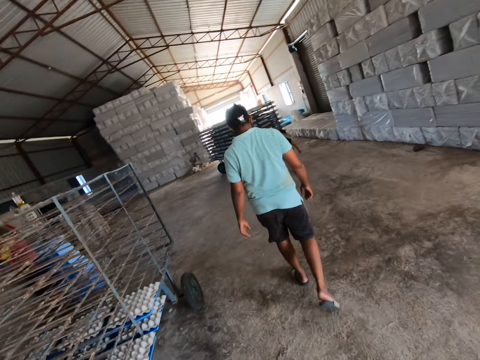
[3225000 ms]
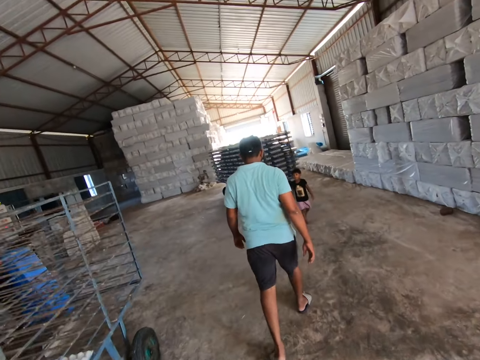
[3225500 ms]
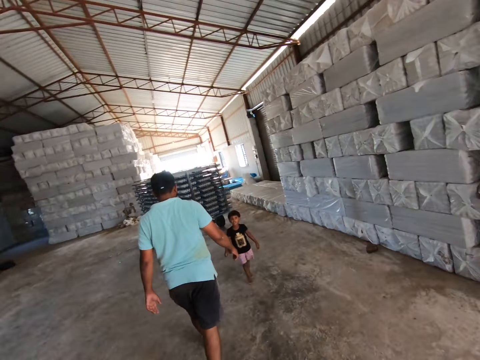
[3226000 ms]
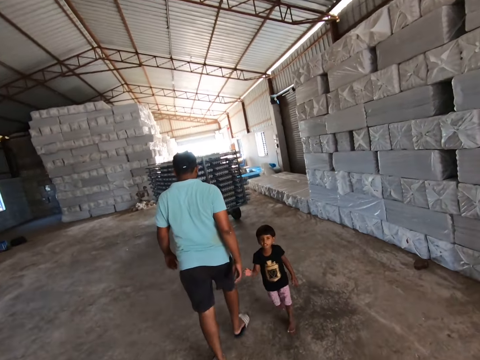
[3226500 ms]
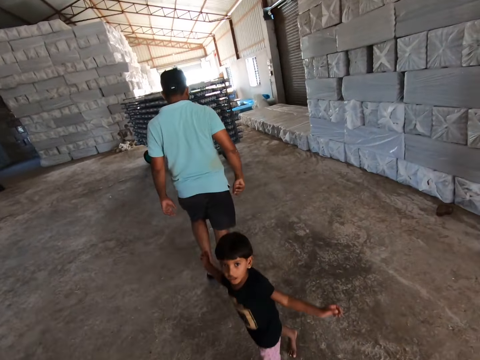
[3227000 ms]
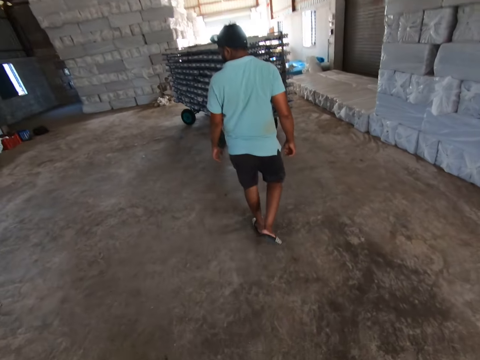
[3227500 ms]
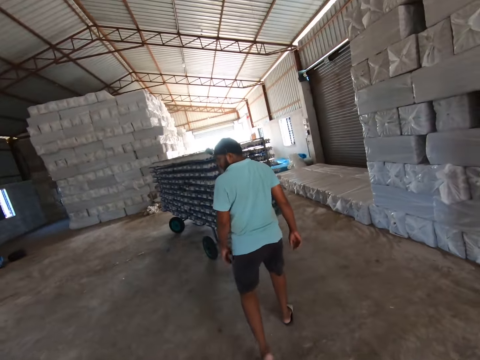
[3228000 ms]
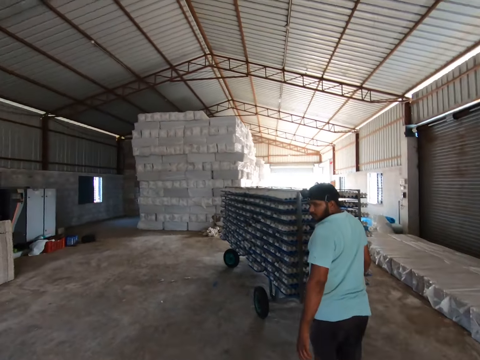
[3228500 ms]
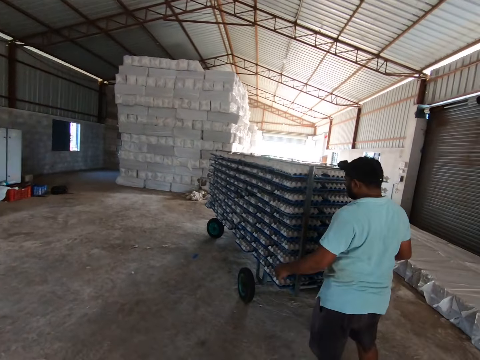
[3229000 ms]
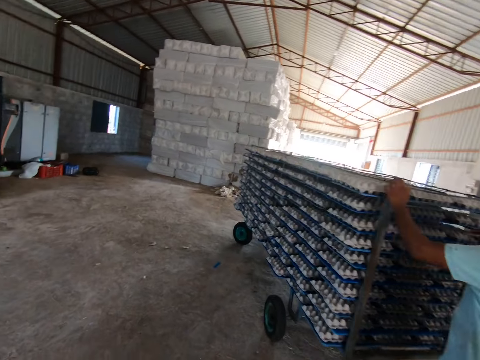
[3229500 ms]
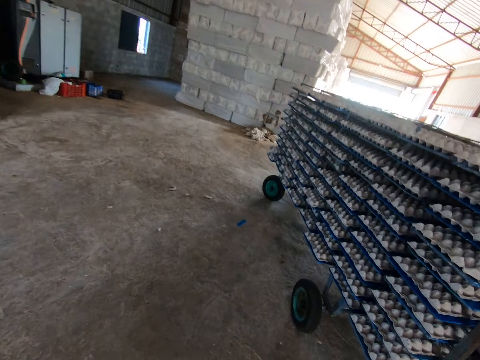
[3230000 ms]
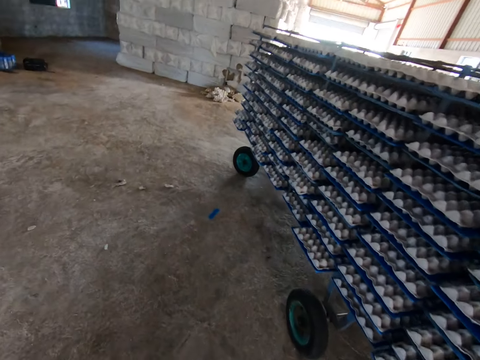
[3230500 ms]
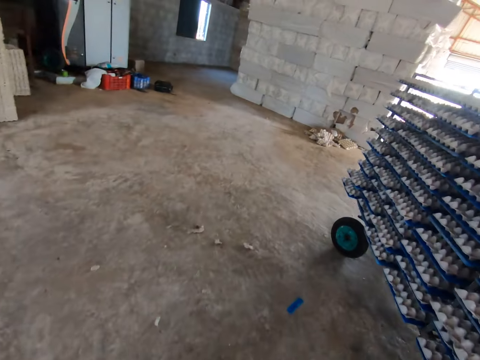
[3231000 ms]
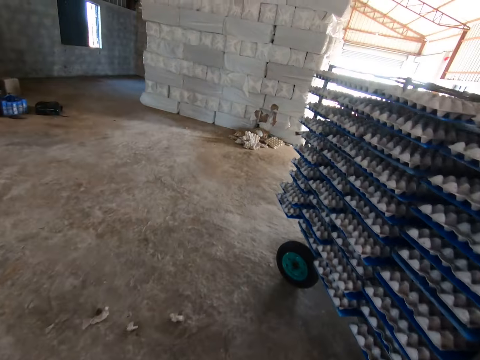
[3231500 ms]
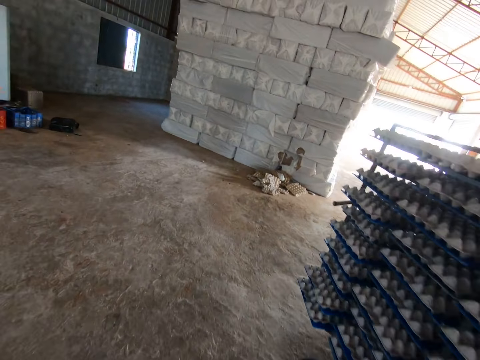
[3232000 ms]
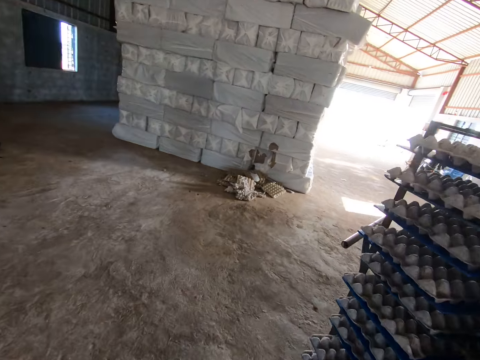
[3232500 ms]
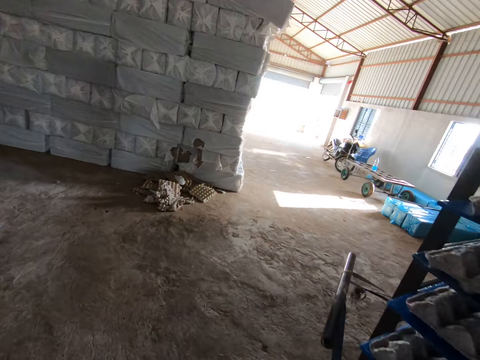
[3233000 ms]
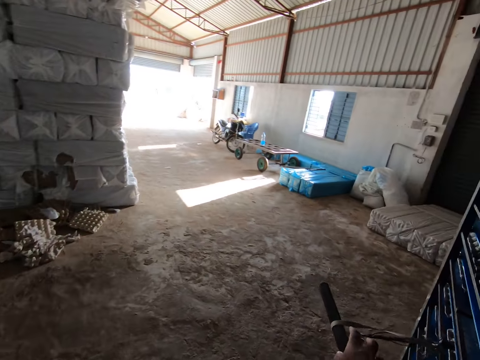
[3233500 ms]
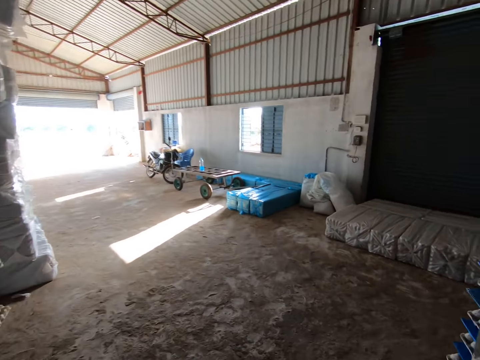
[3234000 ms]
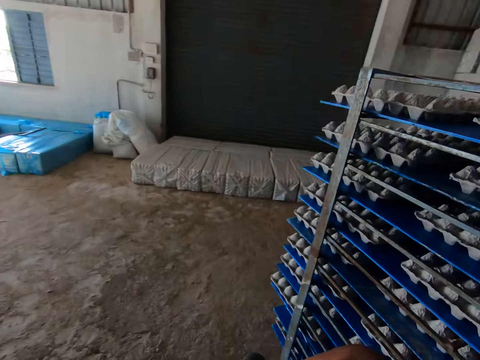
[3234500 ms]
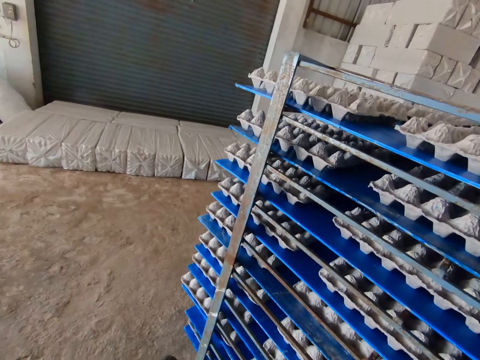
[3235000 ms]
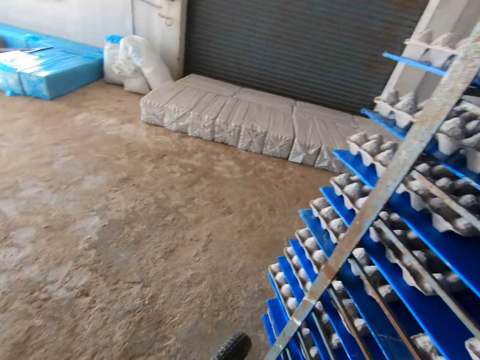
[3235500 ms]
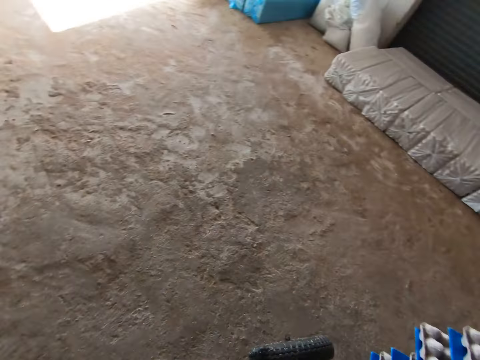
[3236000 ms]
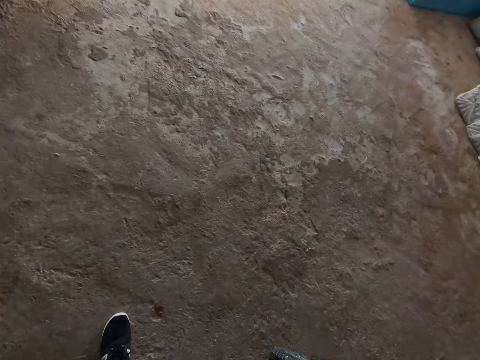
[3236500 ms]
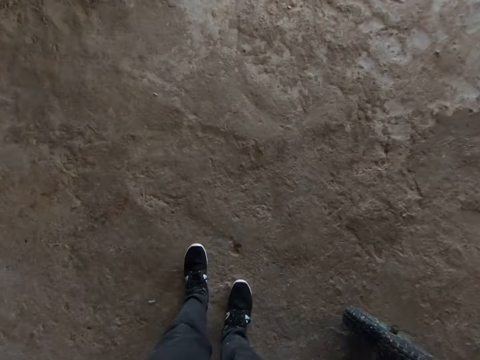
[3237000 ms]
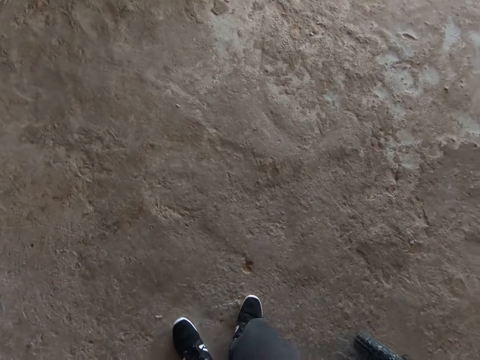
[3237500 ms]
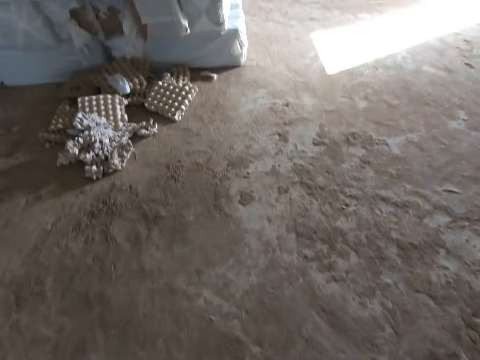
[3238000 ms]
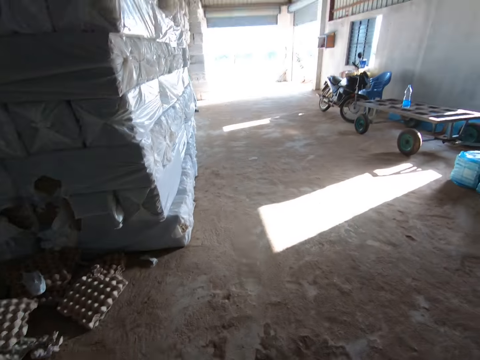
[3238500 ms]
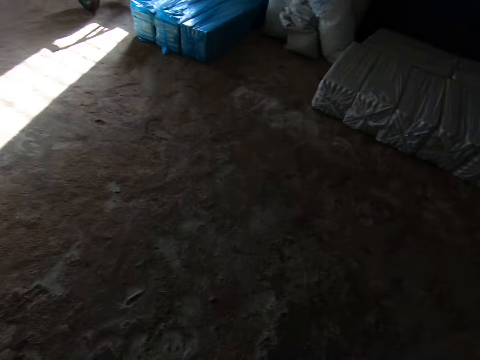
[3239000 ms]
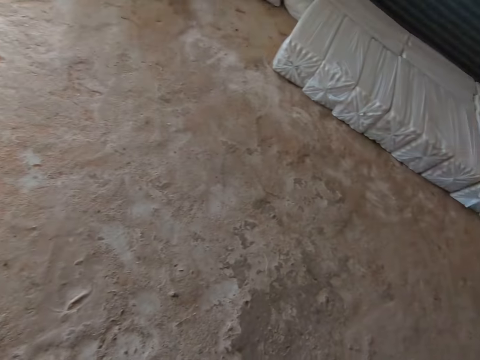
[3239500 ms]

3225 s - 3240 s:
A boy runs past the man. The boy runs past the camera wearer. The man holds the rack with both hands. The camera wearer pulls the rack with the iron handle in both hands.

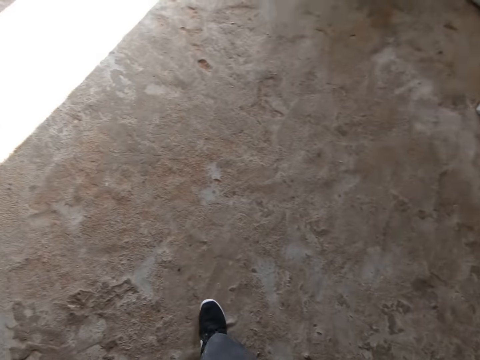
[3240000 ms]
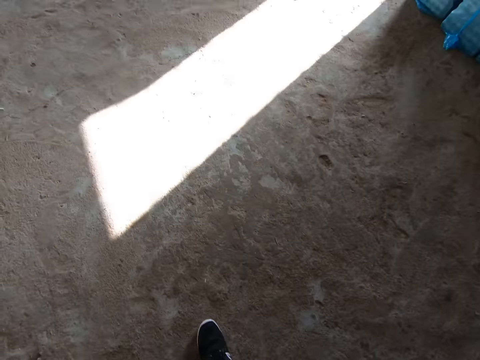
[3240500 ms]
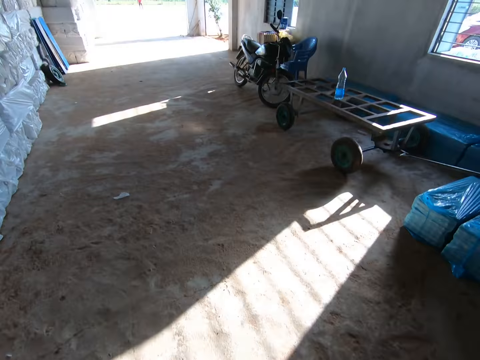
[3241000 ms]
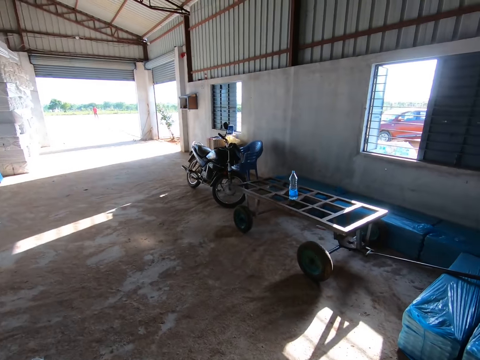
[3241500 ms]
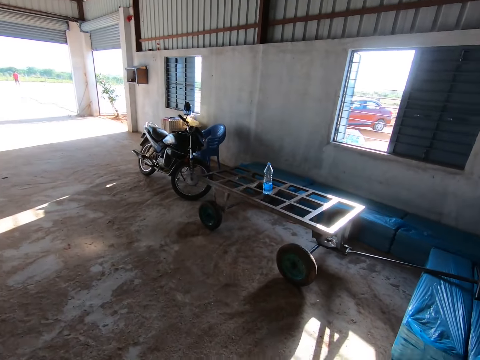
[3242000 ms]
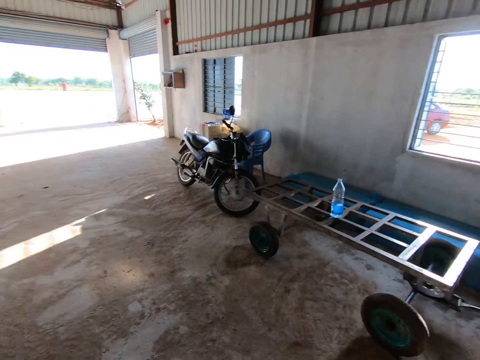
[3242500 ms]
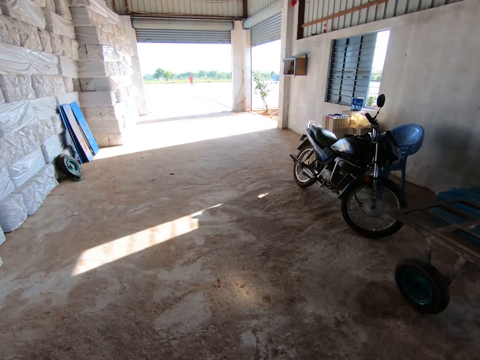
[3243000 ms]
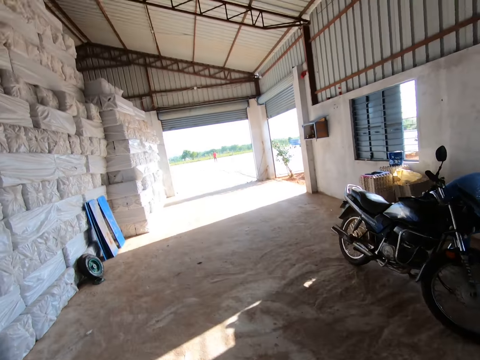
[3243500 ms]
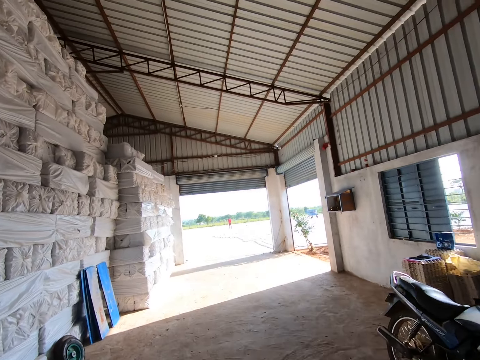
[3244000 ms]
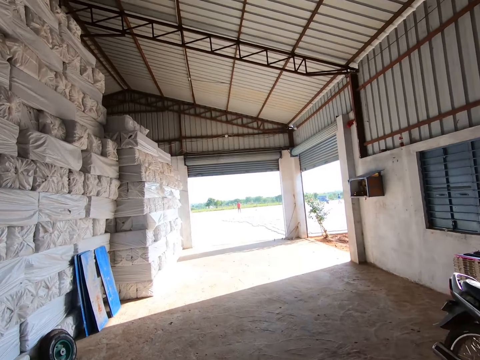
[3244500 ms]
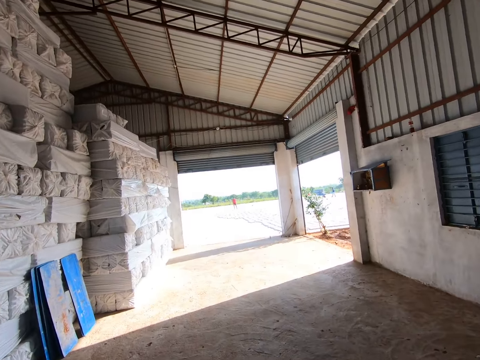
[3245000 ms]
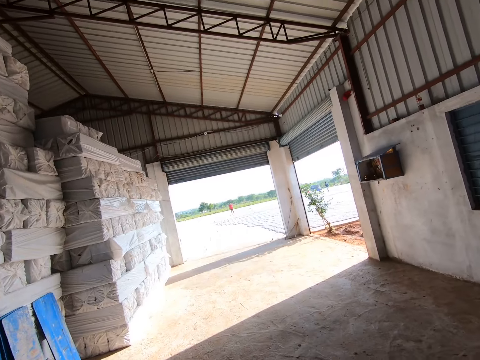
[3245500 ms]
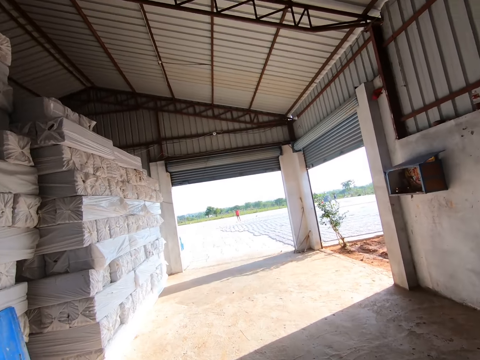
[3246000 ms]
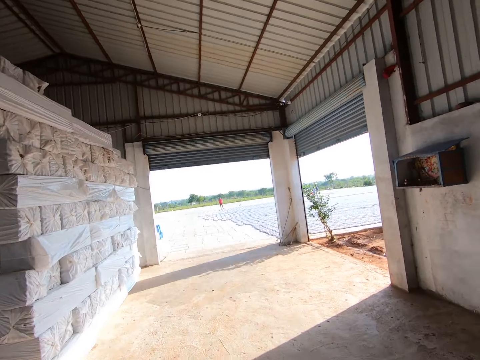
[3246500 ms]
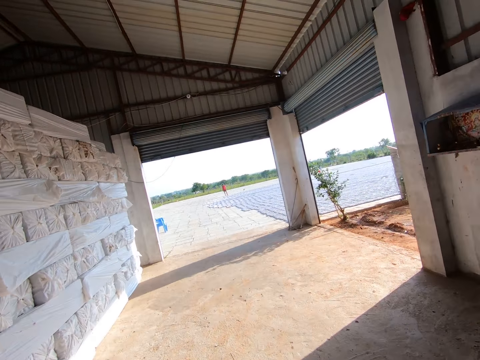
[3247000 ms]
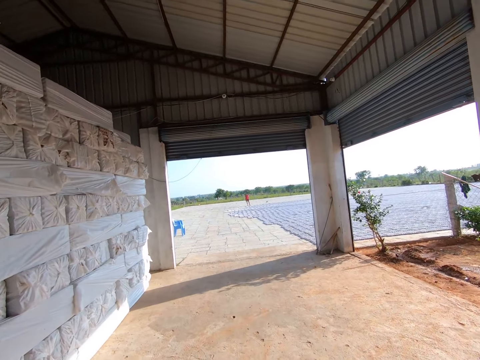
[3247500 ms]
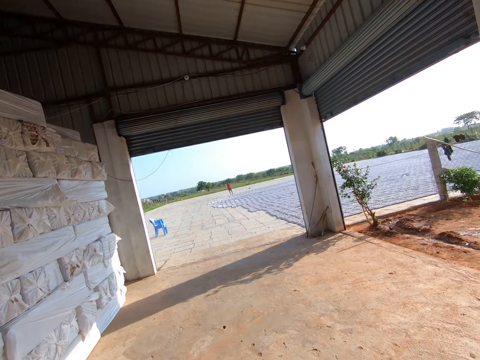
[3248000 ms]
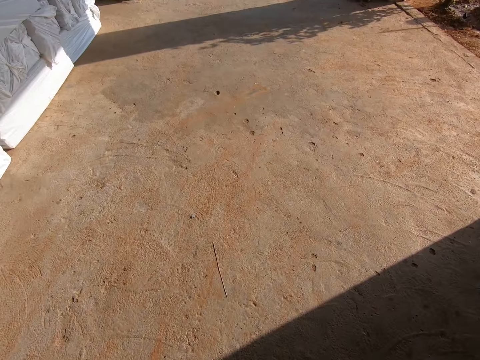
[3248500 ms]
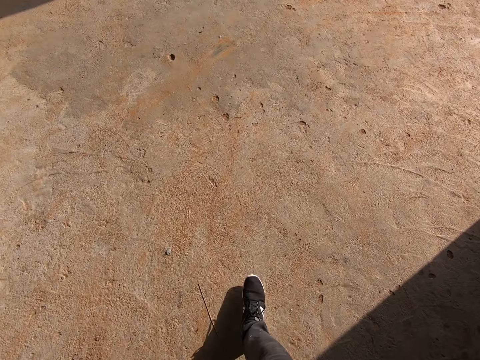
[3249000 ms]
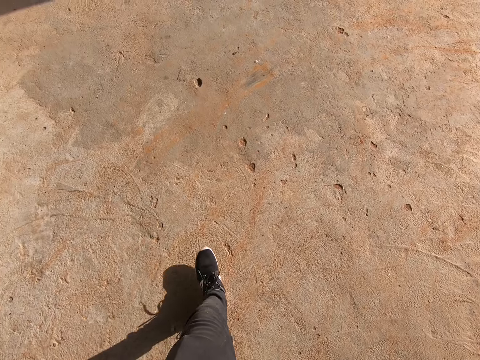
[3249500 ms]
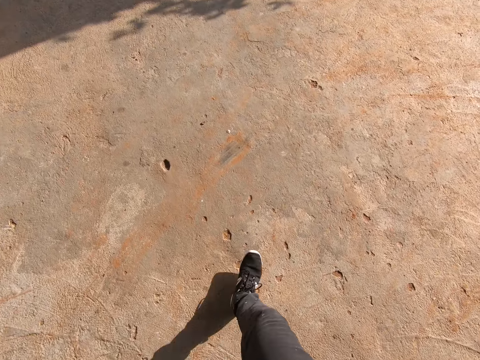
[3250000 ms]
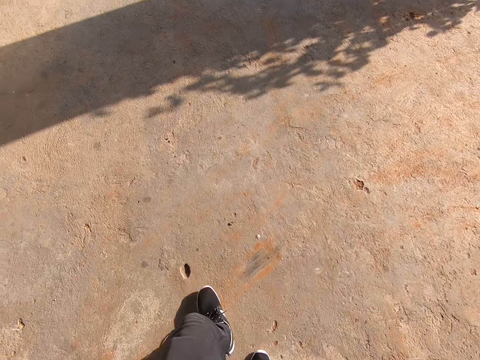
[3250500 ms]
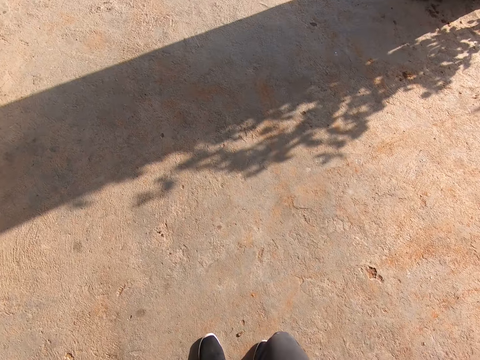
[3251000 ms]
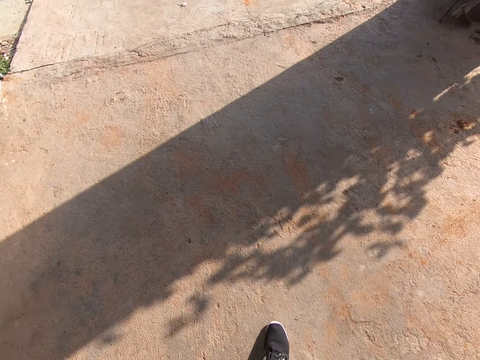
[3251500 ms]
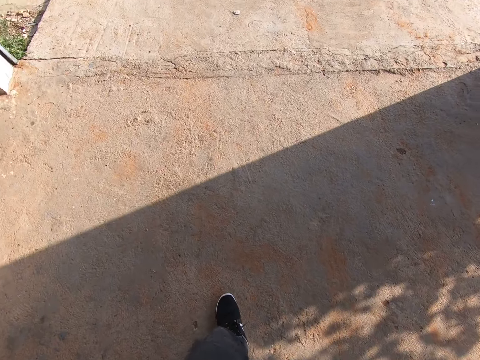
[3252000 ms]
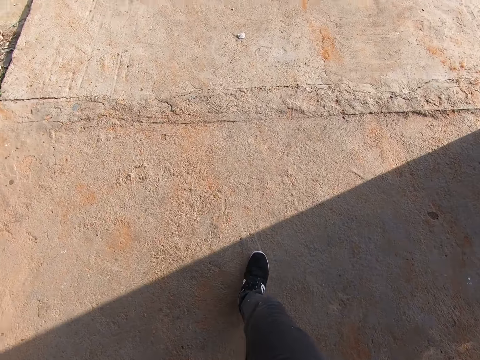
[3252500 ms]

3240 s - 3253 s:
The camera wearer pulls the rack with the iron handle in both hands from the factory to the open space.
